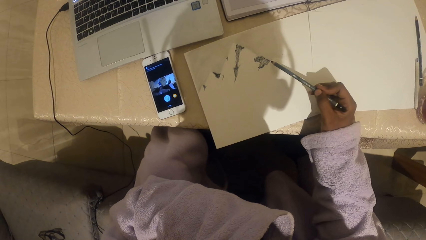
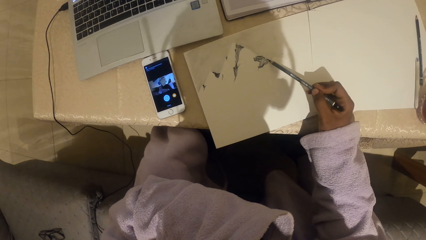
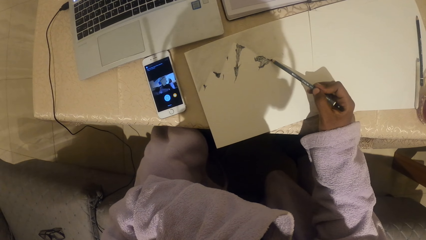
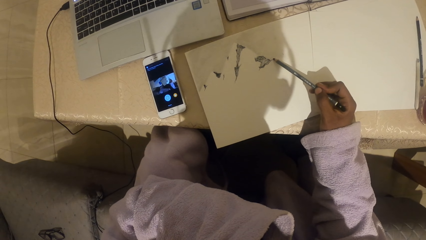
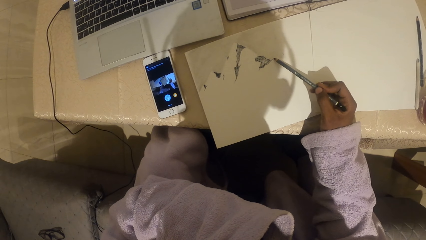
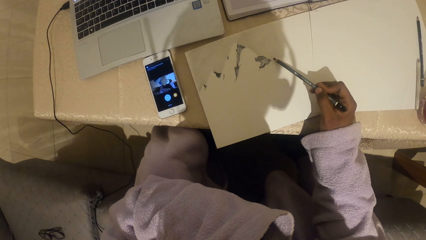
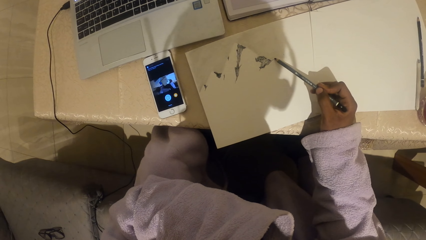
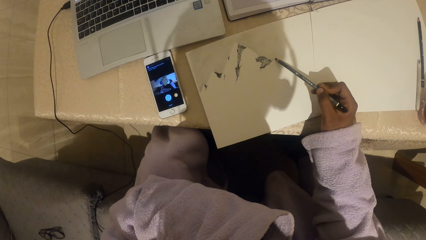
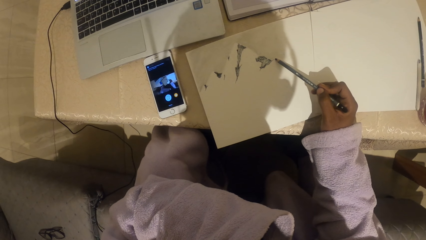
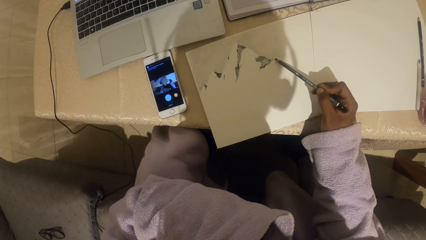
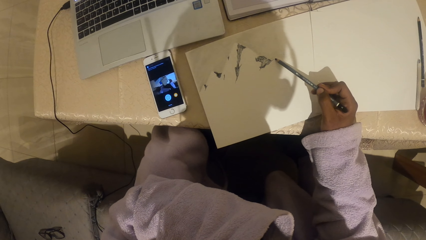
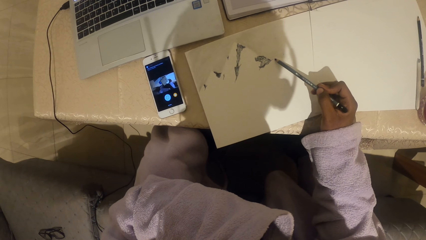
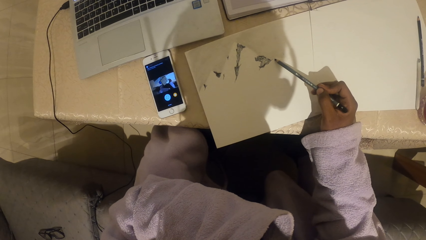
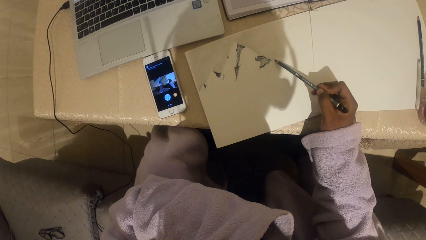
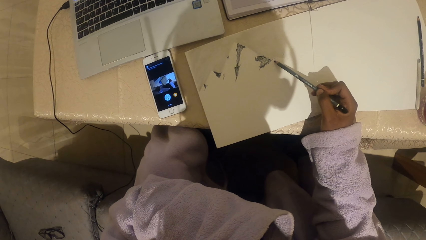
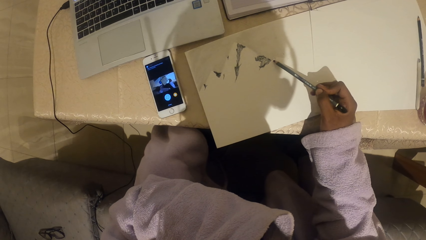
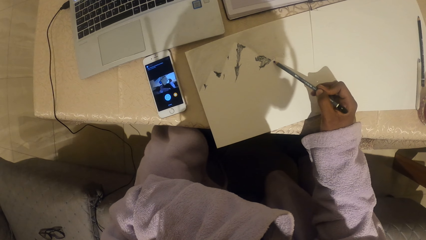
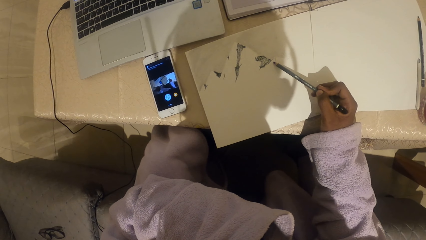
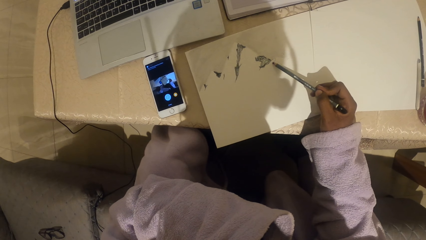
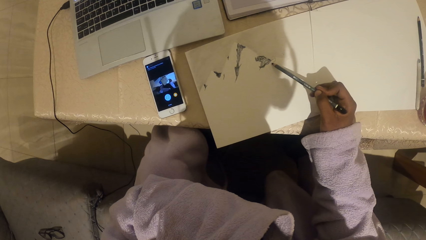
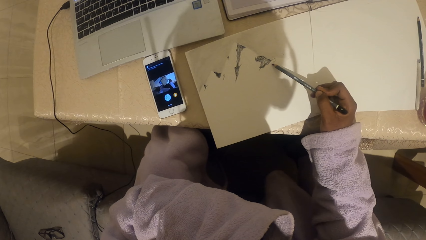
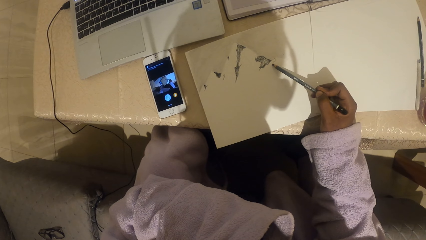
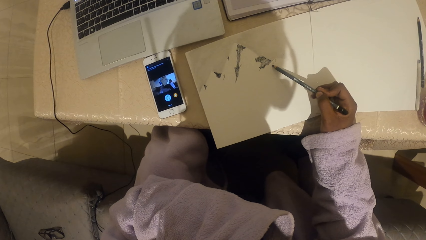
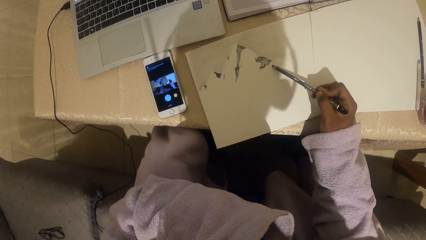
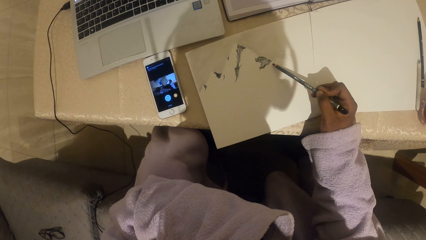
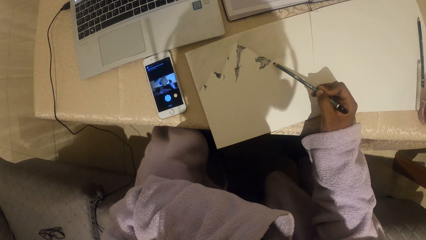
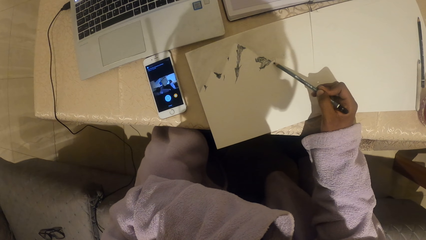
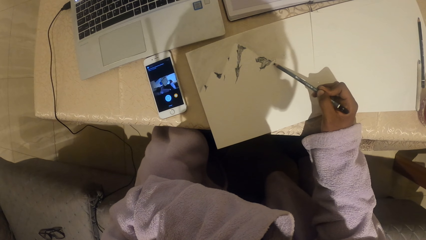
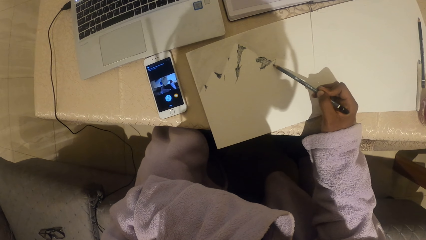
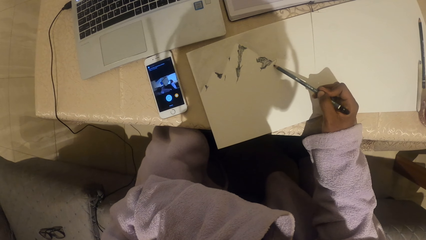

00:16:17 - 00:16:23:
The camera wearer draws on paper with a pencil.

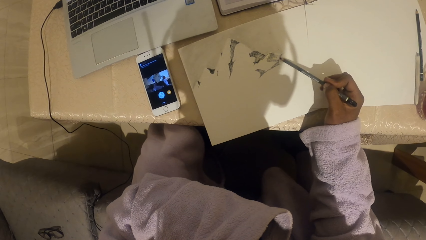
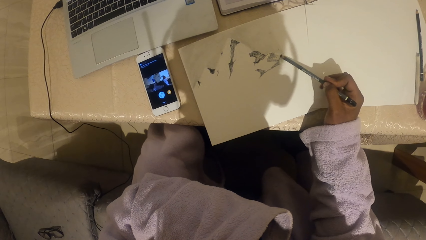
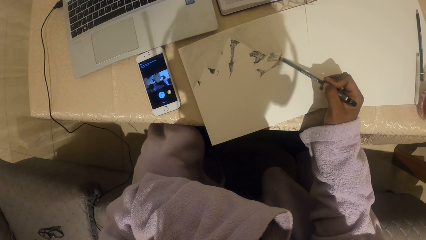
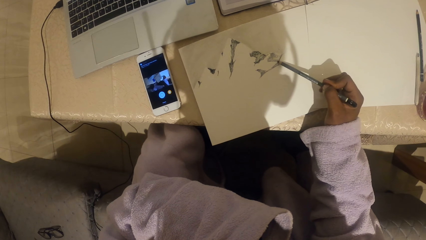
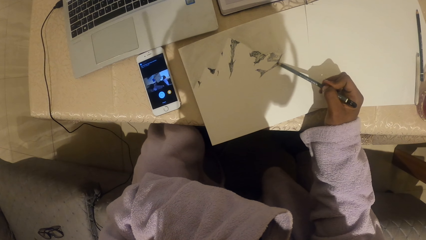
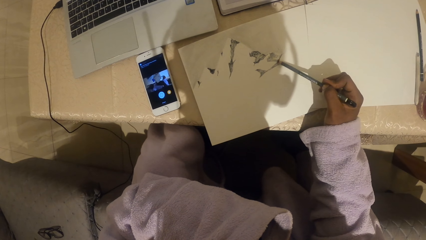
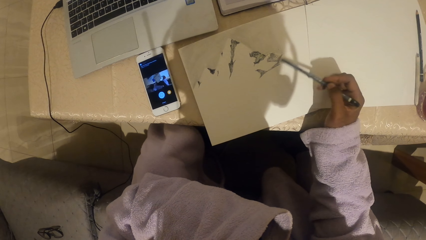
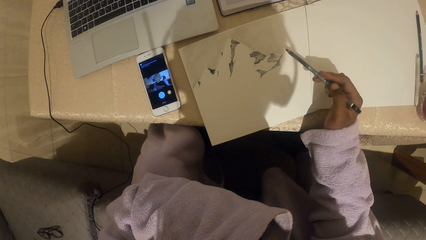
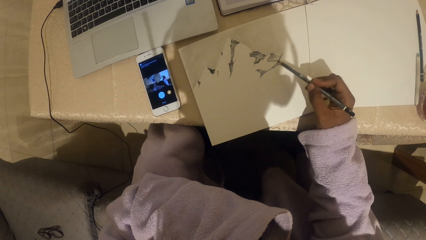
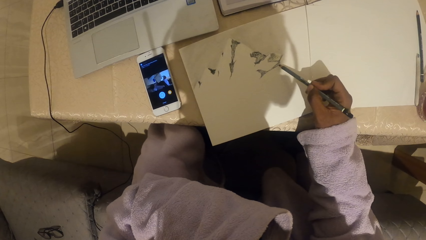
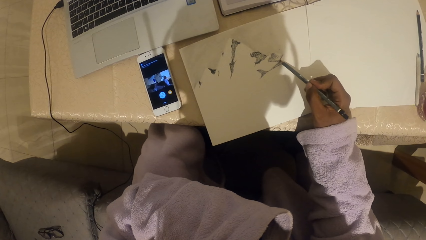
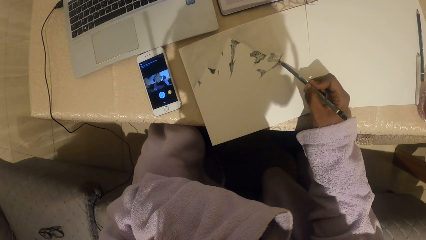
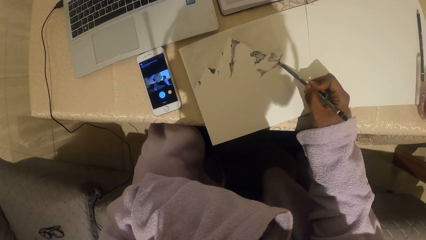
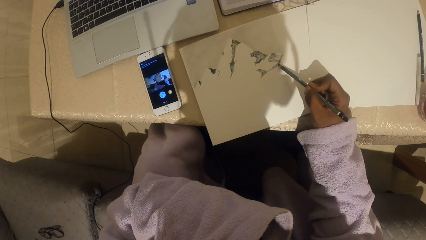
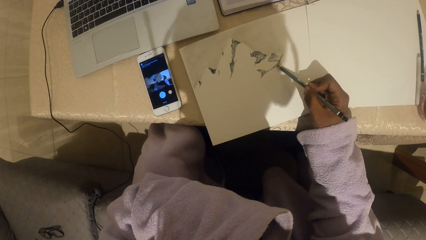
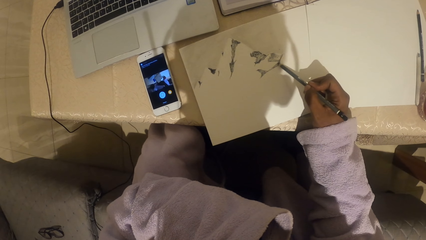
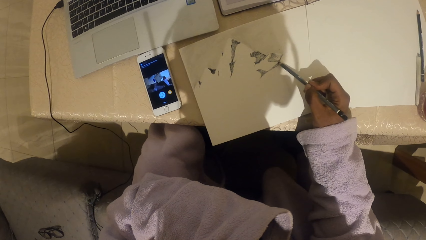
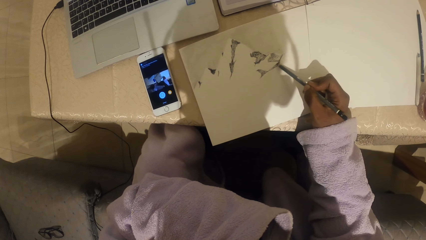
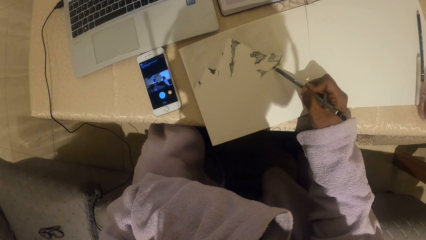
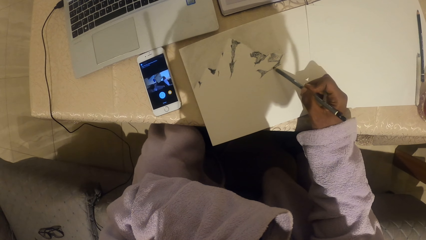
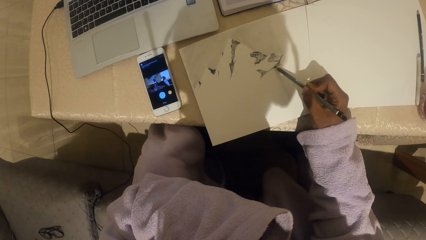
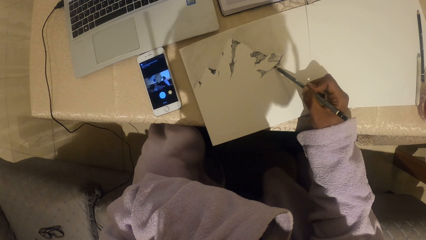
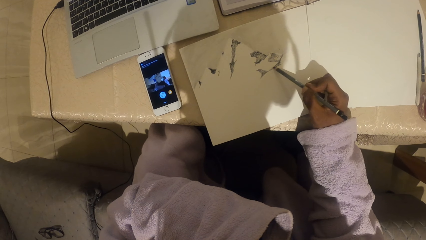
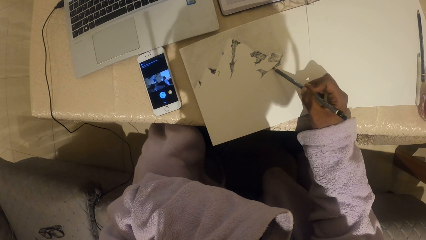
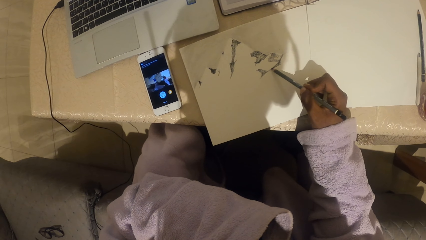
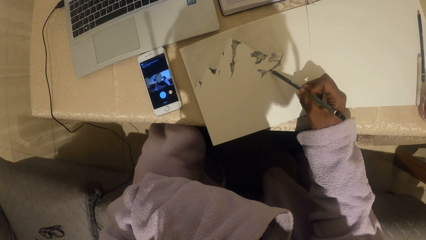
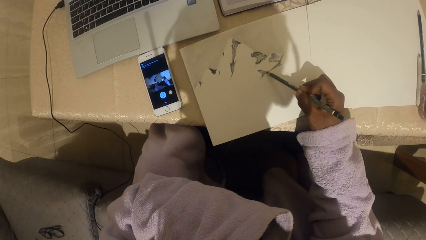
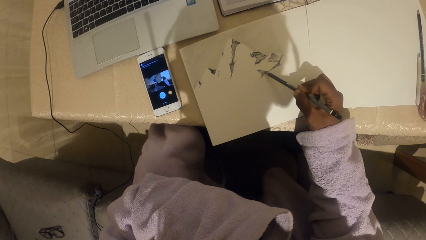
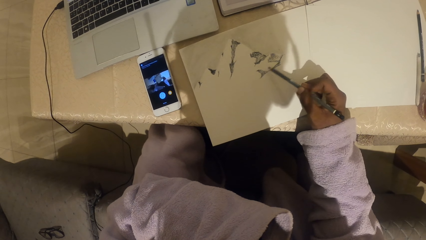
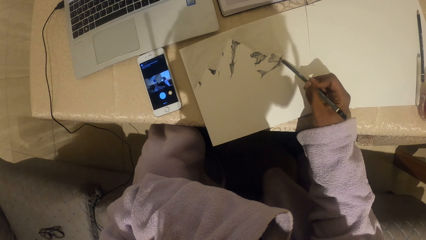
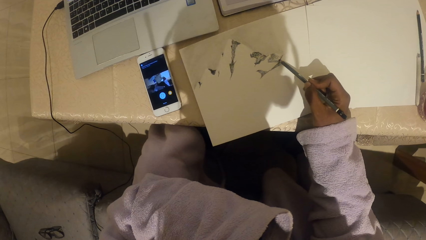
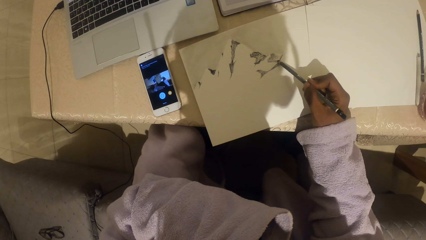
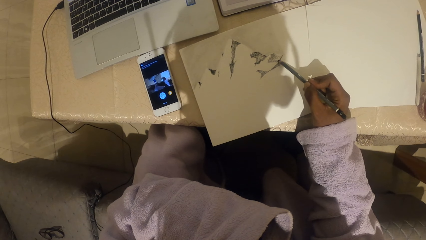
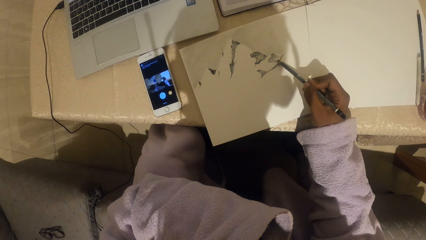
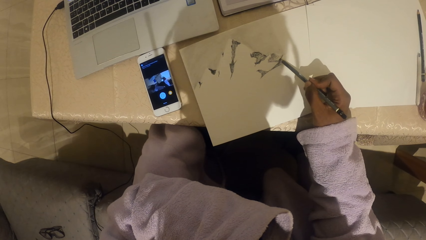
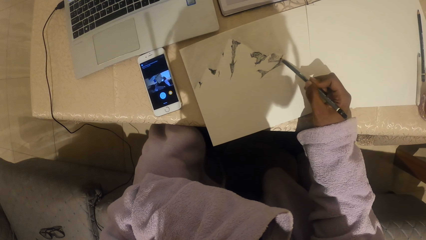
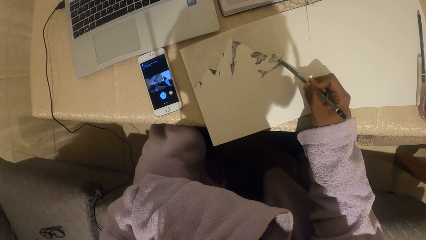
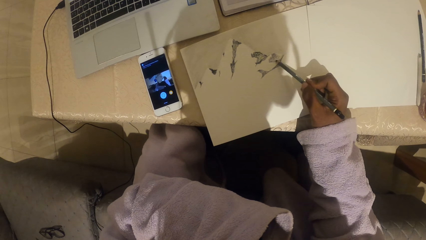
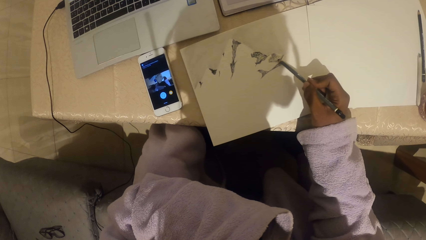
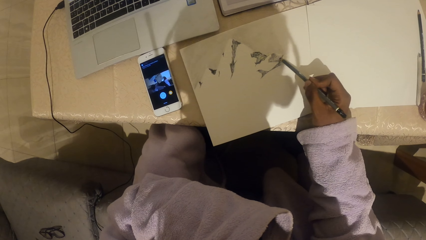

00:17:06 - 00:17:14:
The camera wearer adjusts the pencil. They draw in a book.

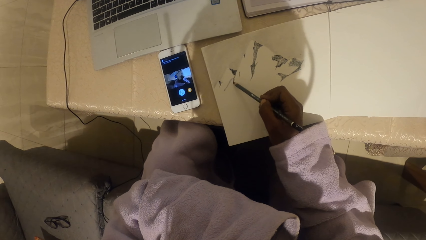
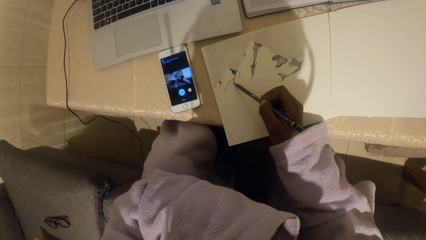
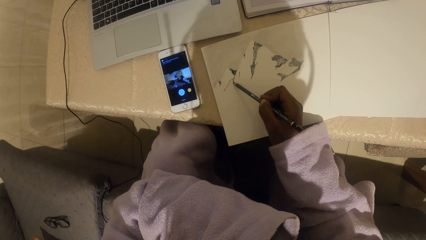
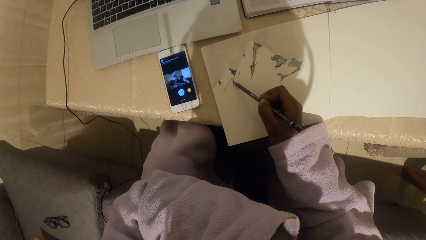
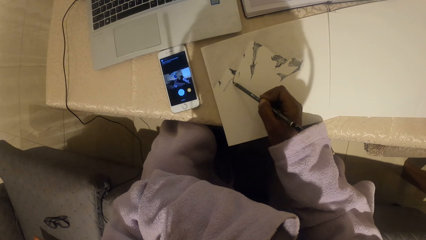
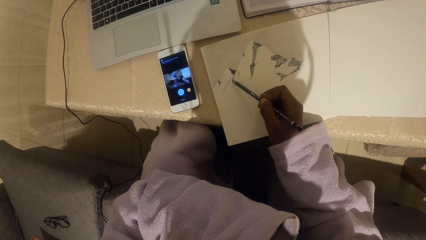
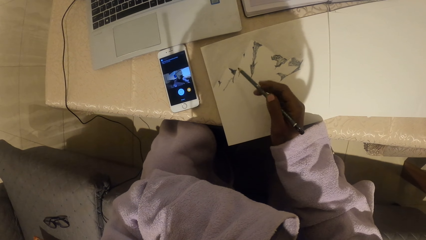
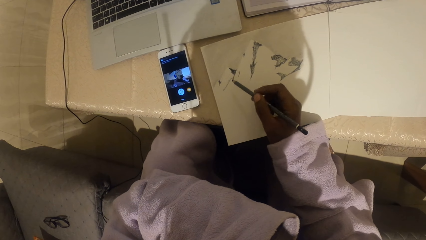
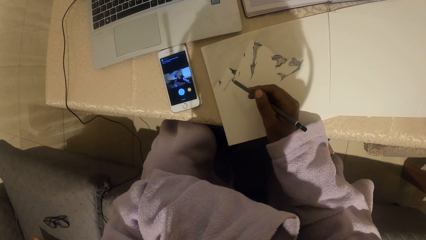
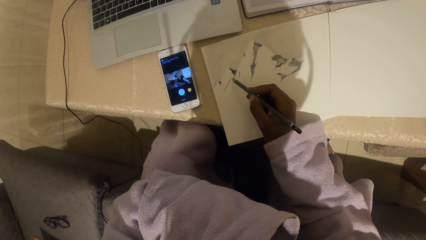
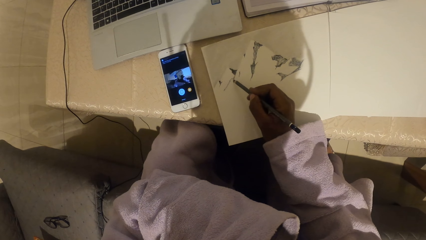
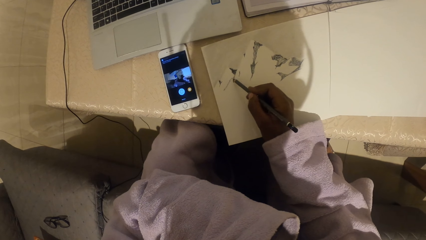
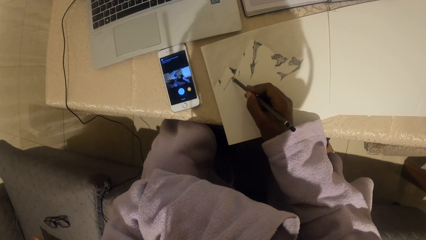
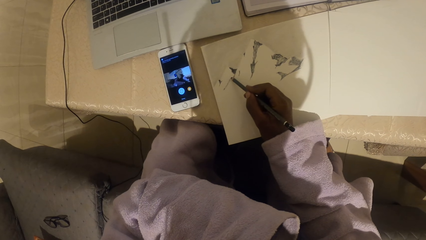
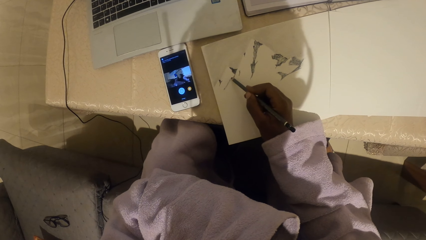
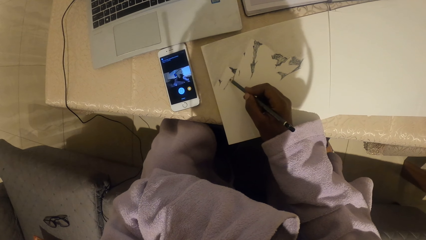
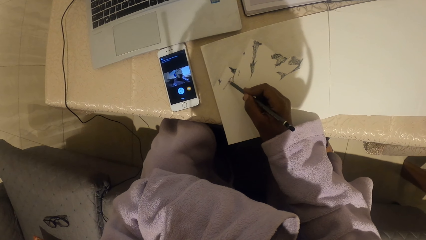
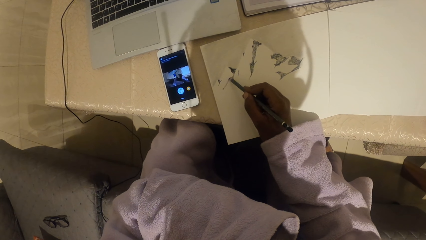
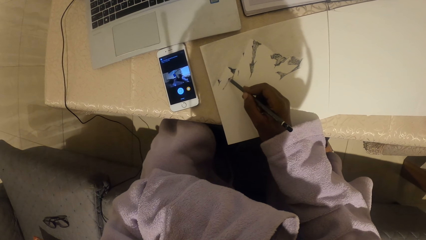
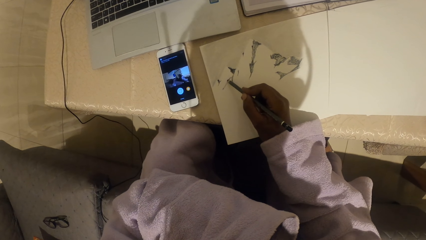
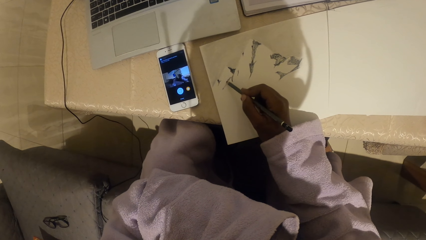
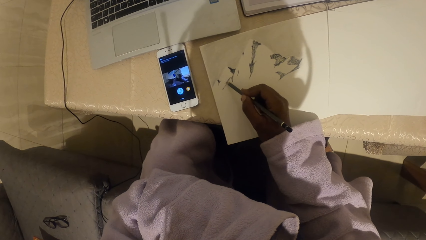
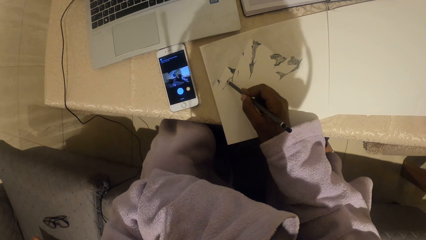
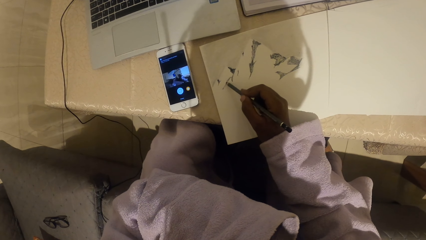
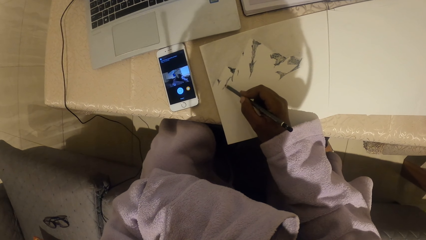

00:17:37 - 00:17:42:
The camera wearer adjusts the pencil. They draw in a book.
